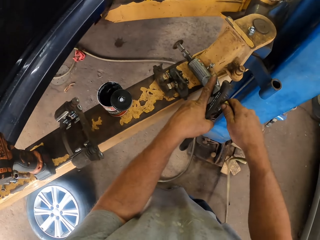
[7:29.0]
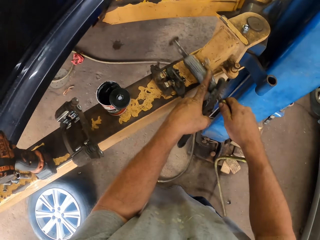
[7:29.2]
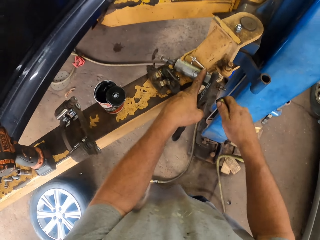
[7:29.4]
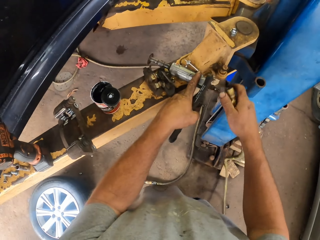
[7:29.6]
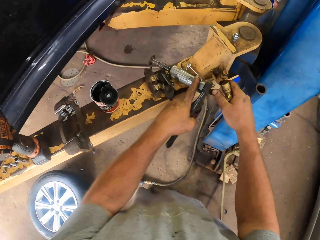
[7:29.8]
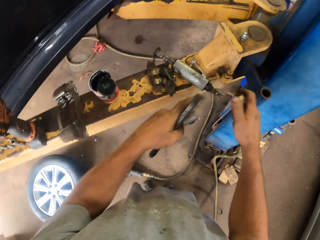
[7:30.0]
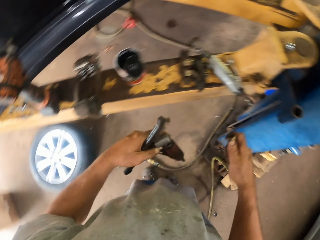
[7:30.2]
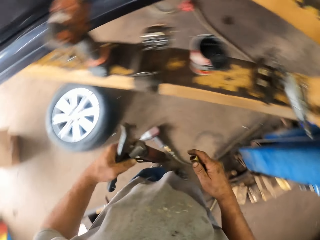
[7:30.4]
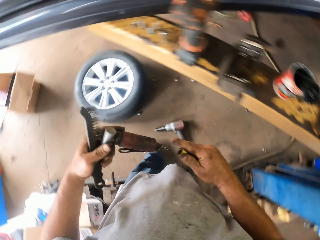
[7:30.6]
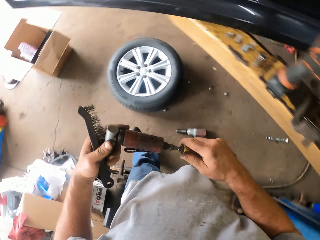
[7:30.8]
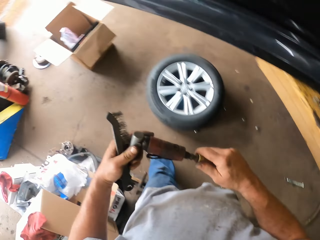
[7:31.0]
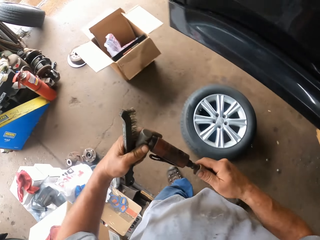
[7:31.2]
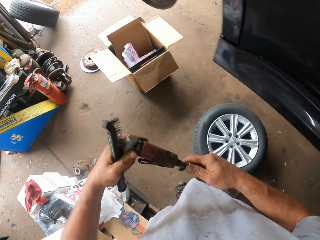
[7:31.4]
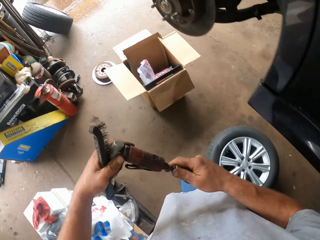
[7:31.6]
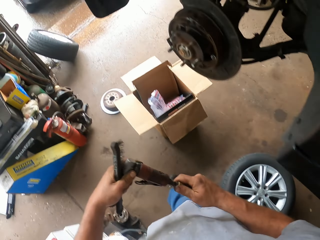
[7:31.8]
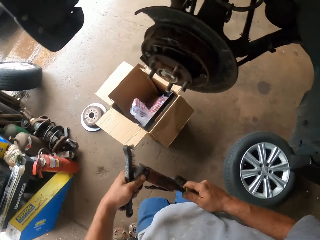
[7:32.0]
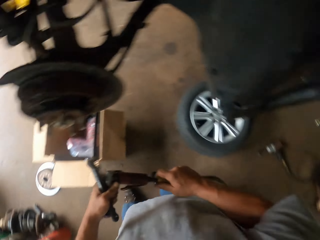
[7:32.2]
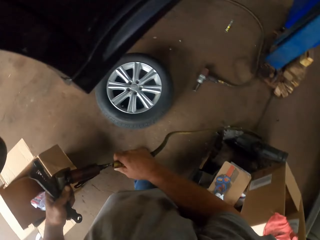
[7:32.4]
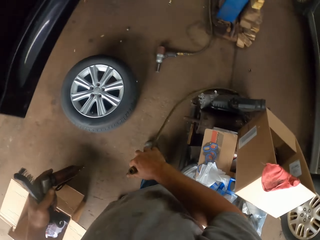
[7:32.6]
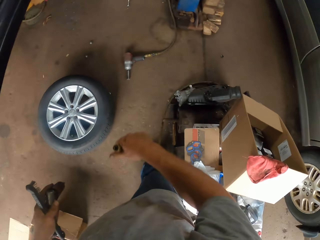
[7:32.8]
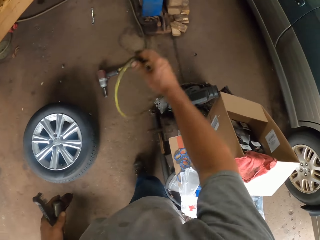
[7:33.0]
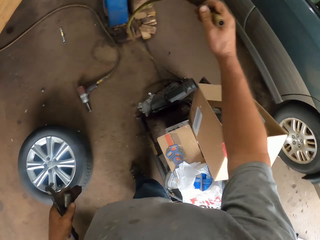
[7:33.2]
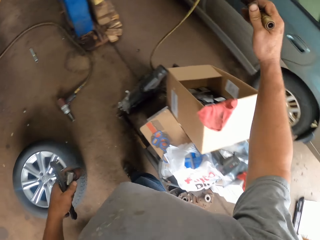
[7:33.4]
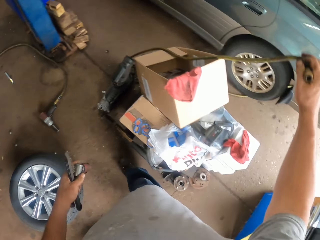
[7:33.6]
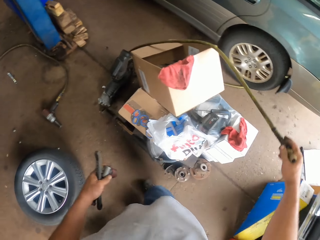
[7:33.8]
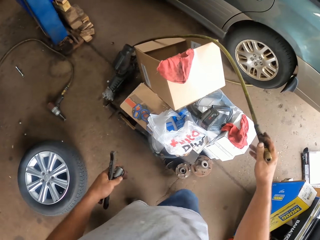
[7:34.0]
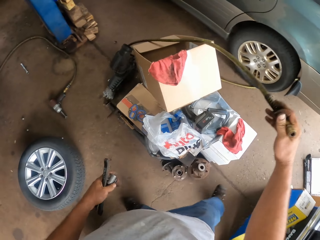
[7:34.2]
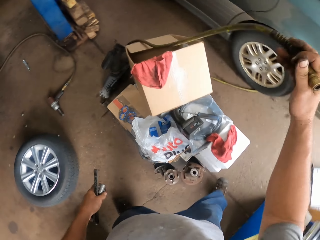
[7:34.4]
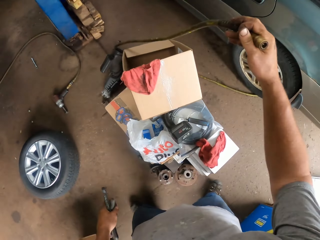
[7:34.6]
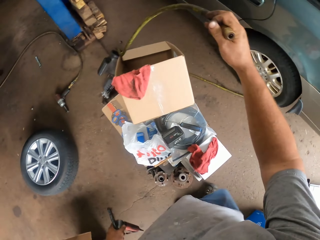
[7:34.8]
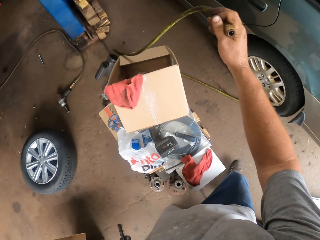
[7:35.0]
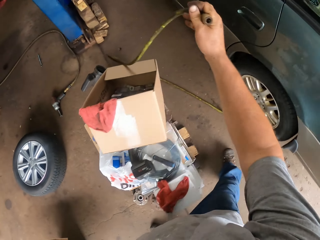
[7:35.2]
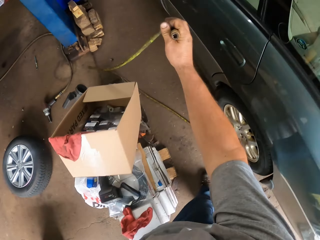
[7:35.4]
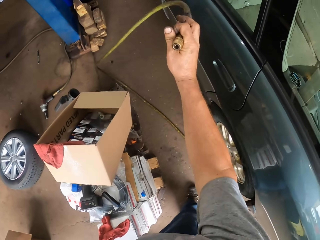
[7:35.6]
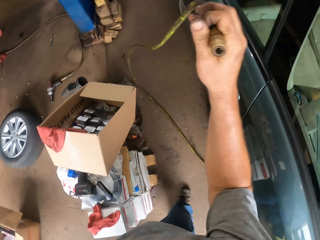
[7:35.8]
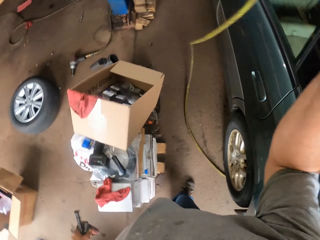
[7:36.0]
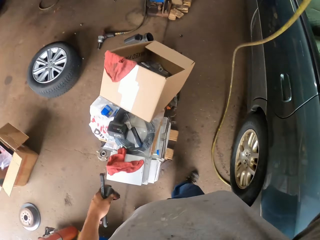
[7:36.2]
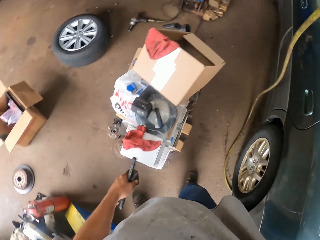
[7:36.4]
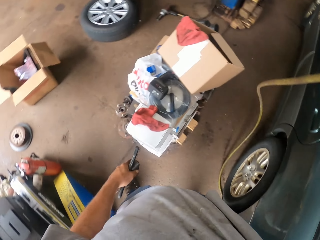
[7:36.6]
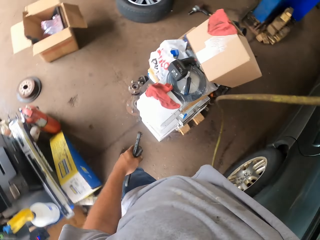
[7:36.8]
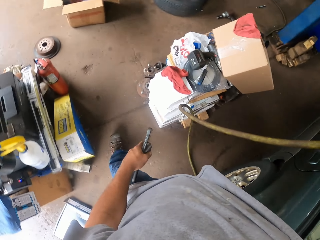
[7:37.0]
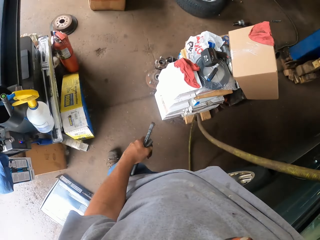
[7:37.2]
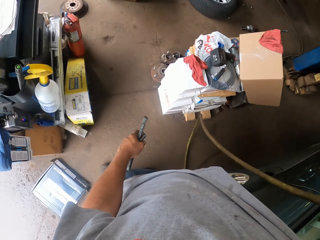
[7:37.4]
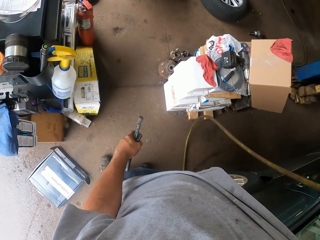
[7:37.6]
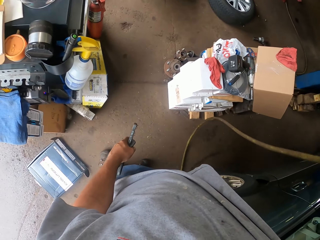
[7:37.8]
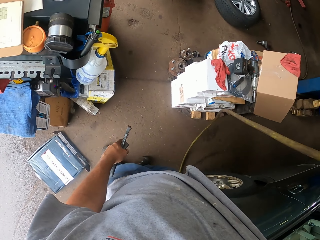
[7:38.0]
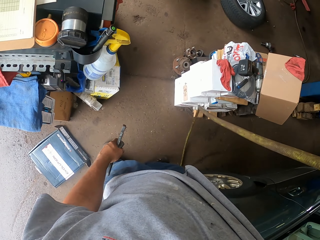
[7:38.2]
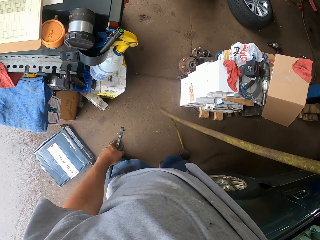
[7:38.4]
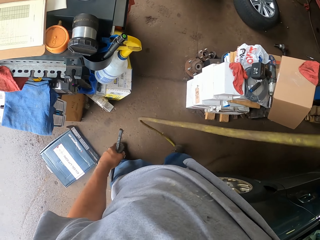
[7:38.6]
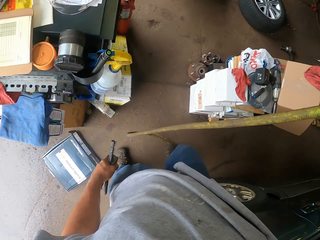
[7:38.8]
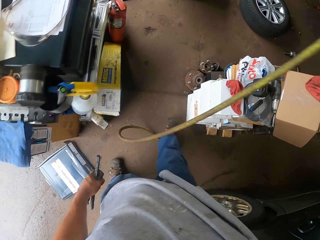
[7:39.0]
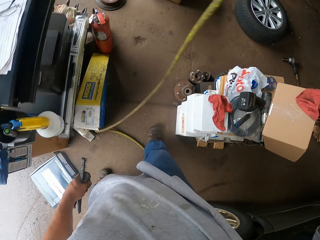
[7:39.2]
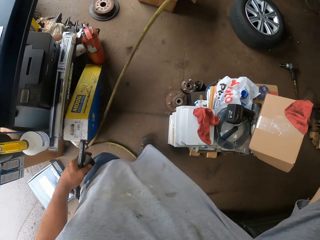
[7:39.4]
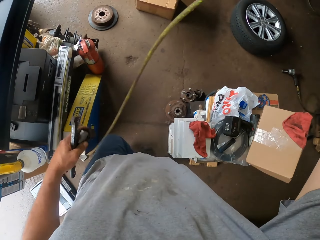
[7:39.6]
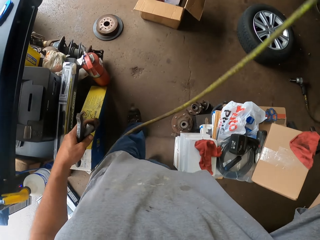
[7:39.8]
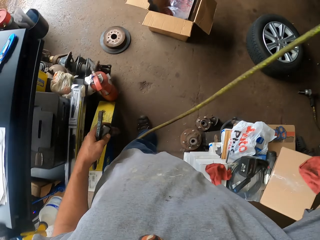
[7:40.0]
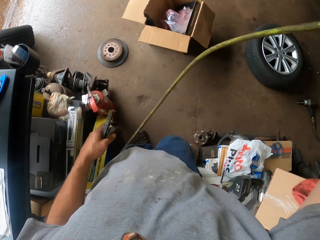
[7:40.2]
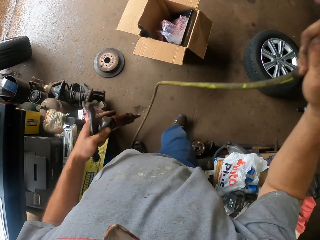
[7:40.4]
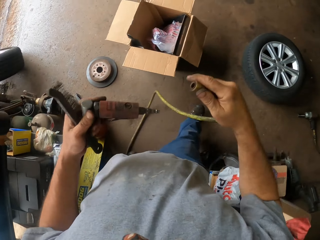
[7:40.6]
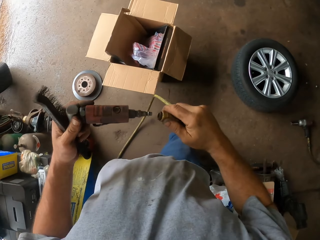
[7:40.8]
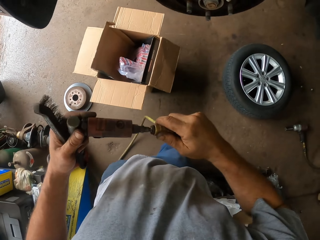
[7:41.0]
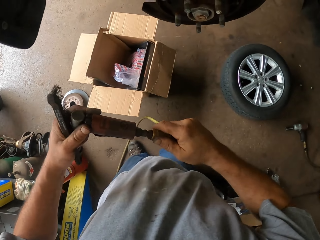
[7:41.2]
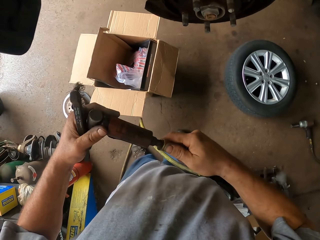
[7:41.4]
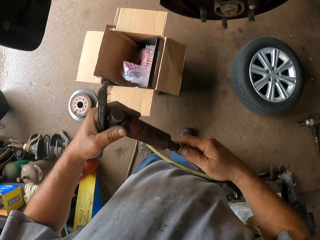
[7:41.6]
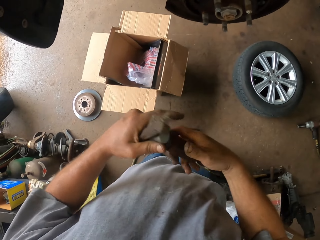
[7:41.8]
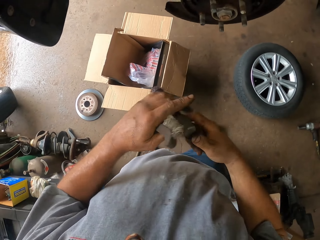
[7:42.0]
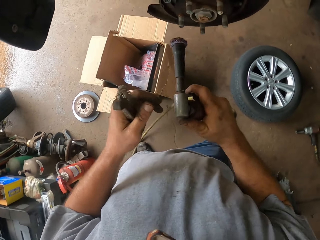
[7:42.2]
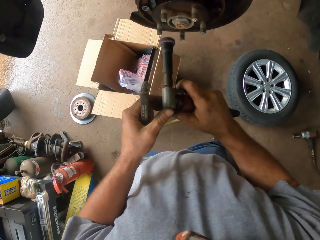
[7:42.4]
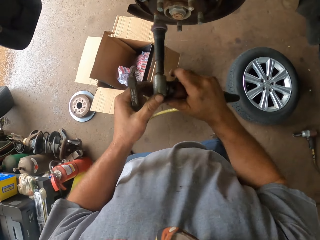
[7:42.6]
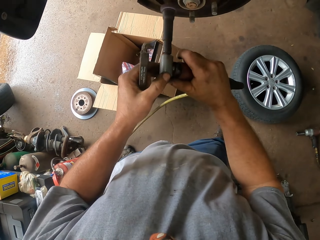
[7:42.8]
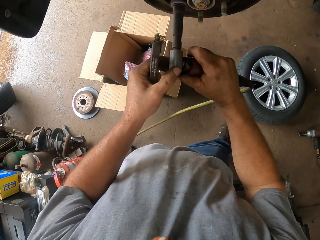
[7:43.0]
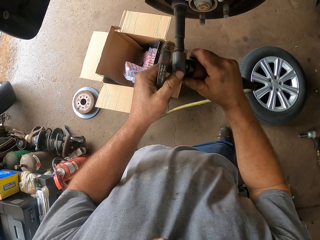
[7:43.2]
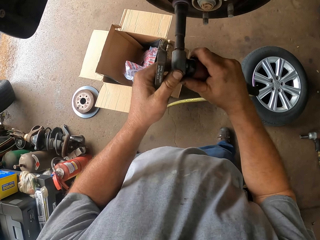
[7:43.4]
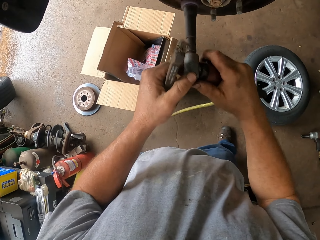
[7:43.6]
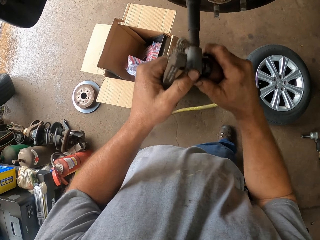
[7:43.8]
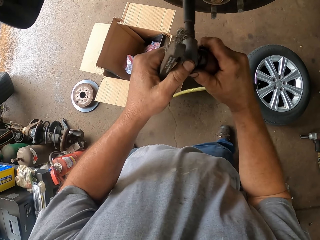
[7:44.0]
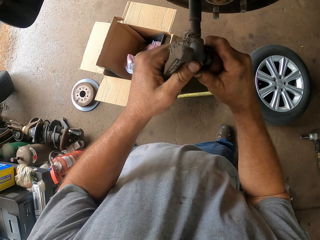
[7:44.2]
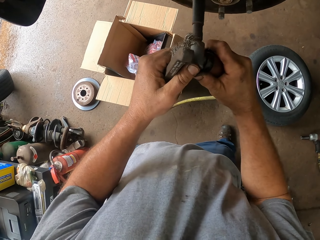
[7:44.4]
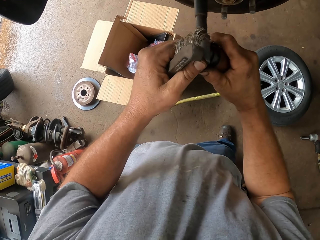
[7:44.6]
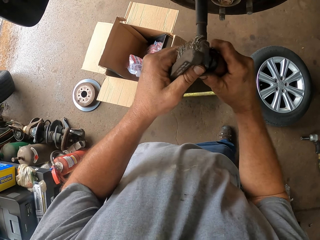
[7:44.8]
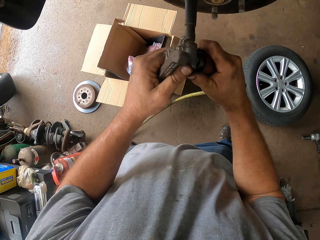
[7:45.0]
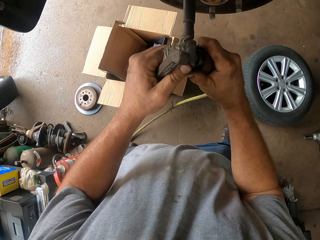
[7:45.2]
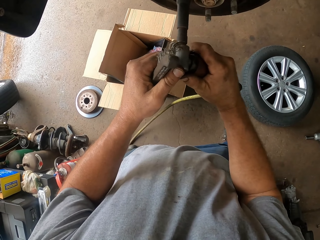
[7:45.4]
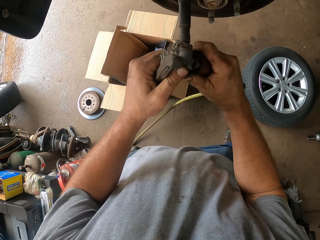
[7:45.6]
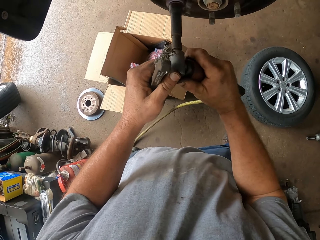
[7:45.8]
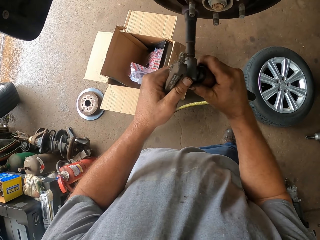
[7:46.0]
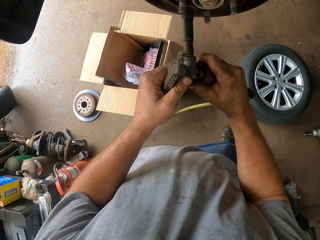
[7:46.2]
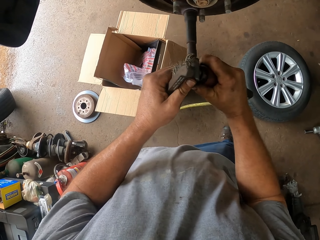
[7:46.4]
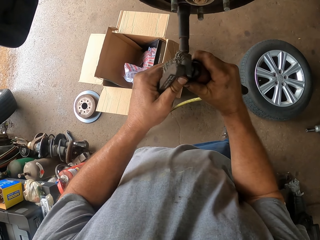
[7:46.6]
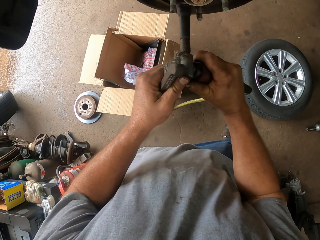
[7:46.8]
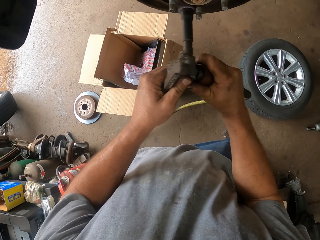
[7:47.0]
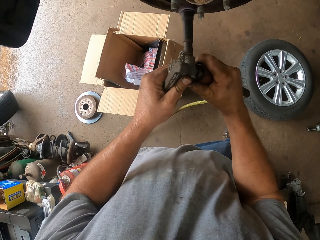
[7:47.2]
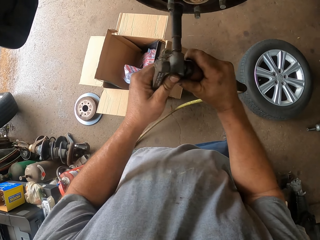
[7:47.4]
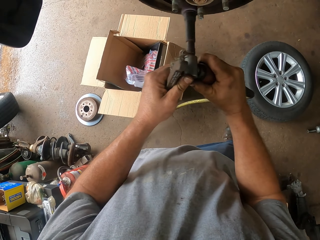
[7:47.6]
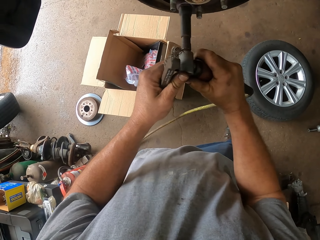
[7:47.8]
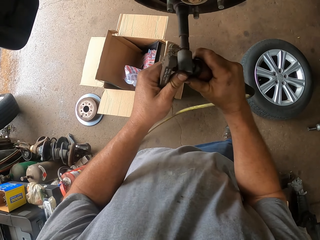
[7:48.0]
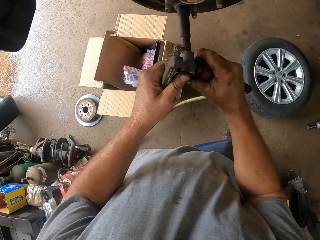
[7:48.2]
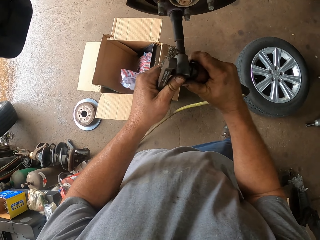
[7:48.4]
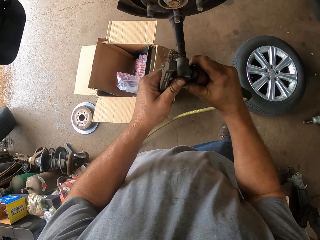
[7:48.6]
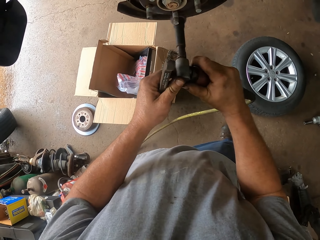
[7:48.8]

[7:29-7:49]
The camera wearer removes the pipe from the drill. They attach the wire on something. They put the pipe in the drill. They walk around the garage. They remove the pipe from the drill. They pull the wire. They walk around the garage. They attach the wire on something. They put the pipe in the drill. They polish the wheel hub. They fix the car wheel.

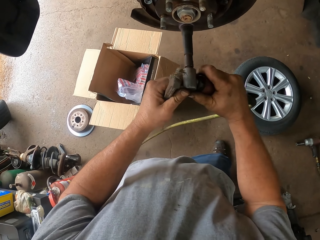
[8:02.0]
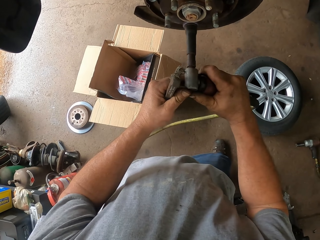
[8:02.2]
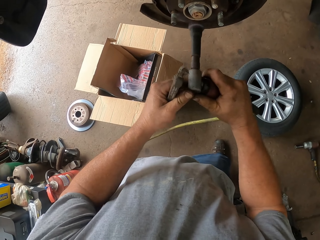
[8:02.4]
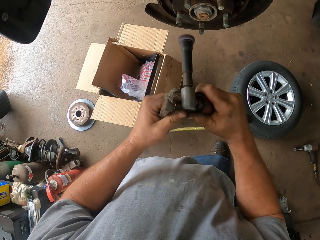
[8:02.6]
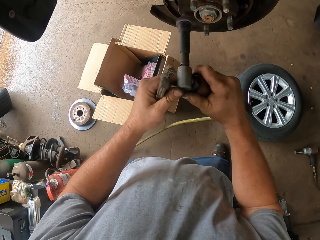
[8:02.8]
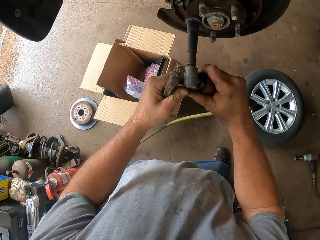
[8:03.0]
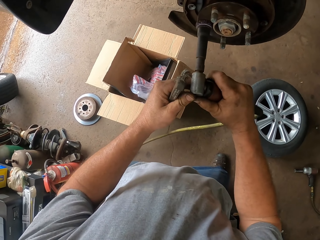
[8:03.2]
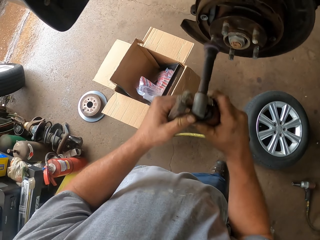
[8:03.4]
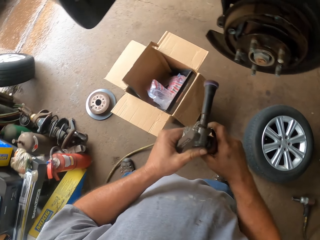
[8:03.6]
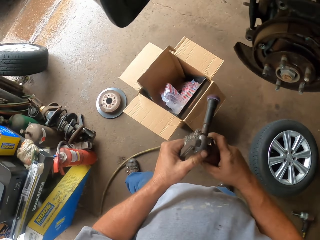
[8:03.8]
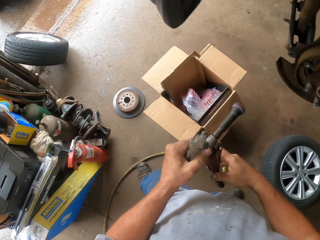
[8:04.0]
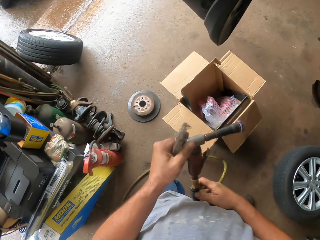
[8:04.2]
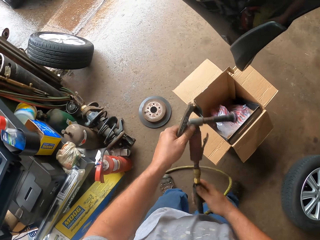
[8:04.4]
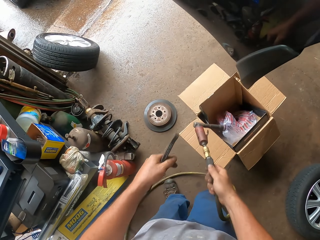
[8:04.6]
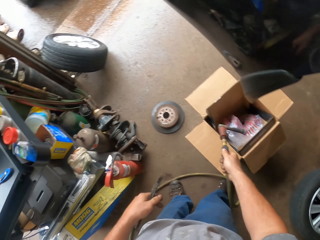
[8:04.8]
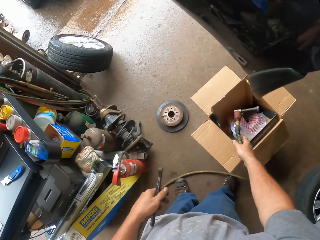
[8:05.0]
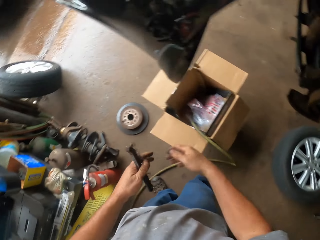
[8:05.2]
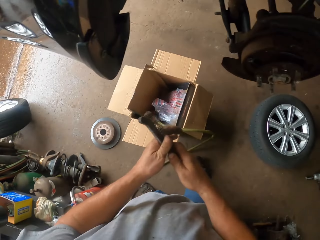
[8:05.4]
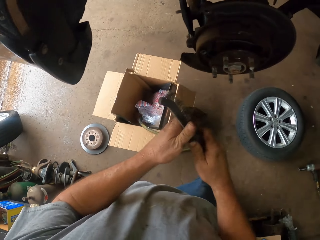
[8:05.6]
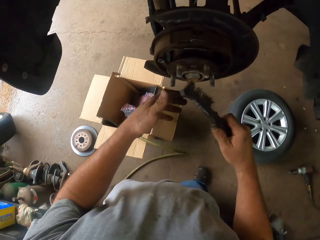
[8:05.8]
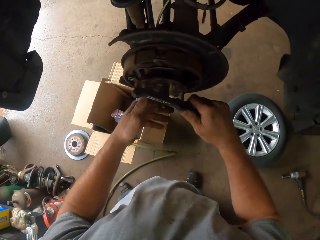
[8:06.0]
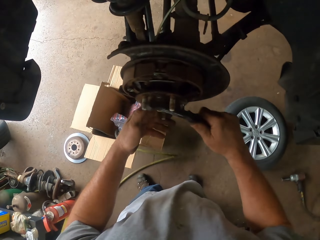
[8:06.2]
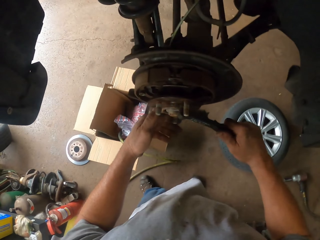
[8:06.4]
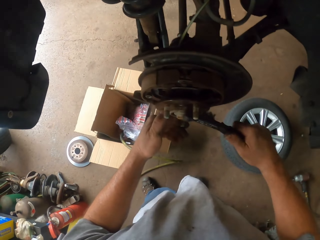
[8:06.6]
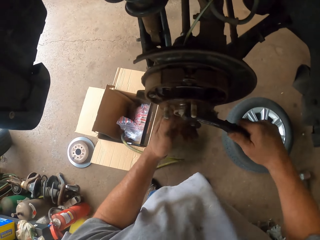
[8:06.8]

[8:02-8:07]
The camera wearer puts down the drill. They brush the wheel hub.
